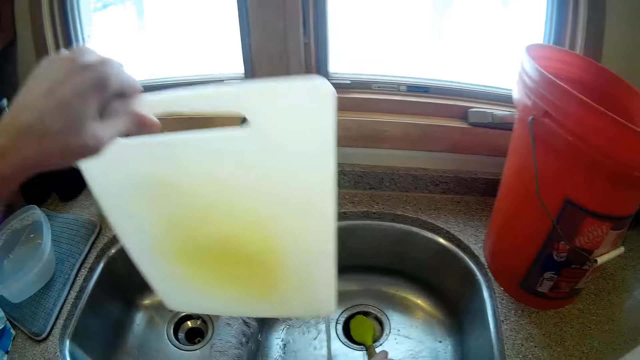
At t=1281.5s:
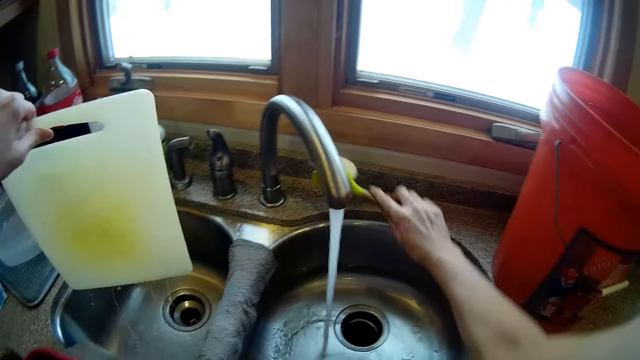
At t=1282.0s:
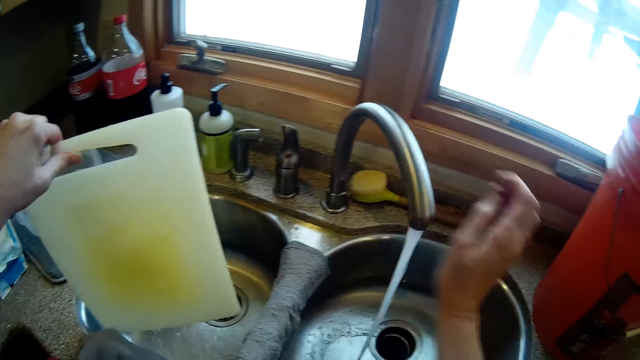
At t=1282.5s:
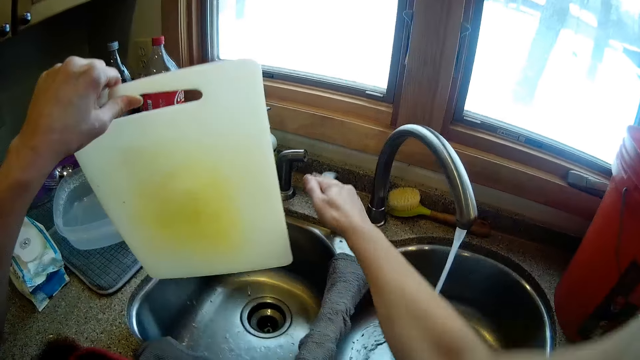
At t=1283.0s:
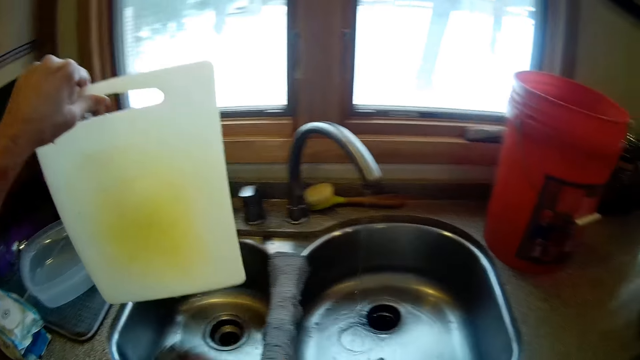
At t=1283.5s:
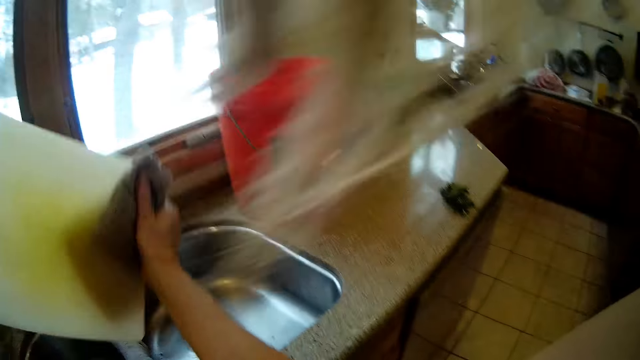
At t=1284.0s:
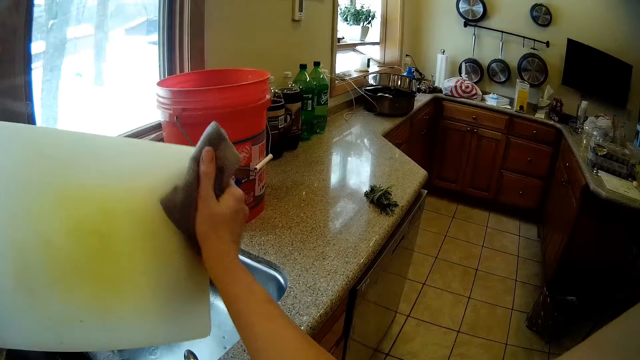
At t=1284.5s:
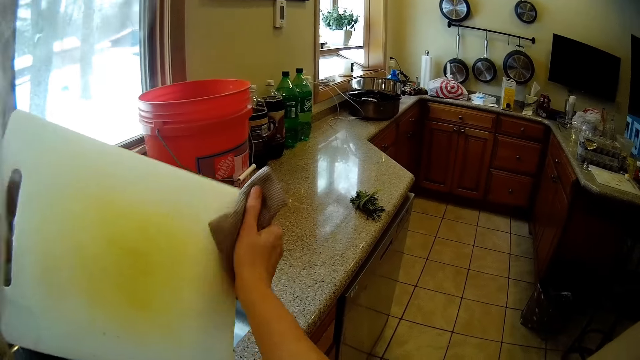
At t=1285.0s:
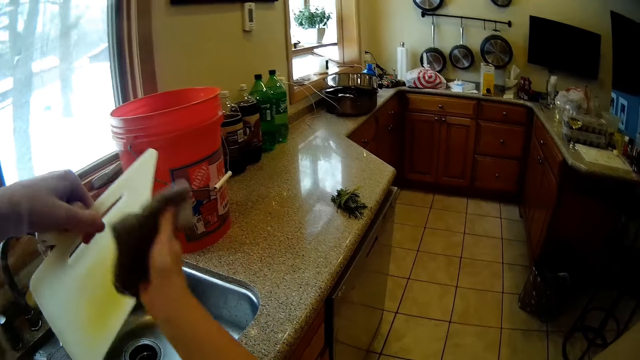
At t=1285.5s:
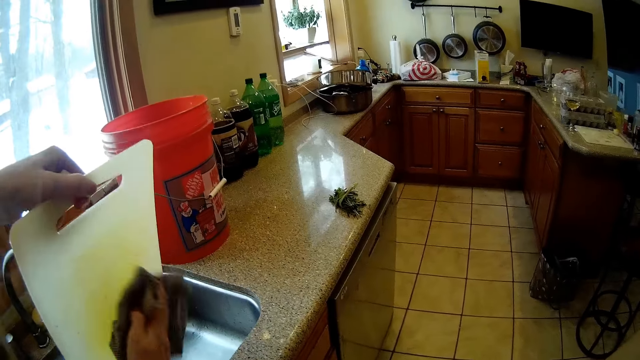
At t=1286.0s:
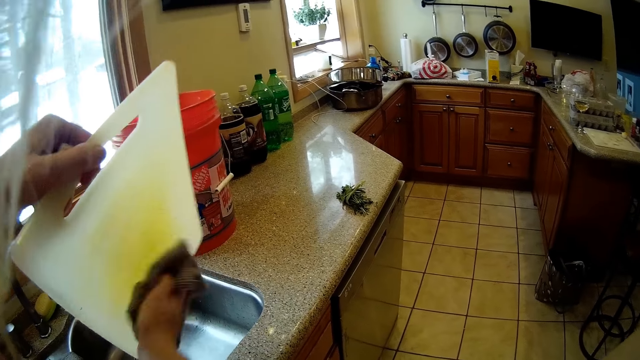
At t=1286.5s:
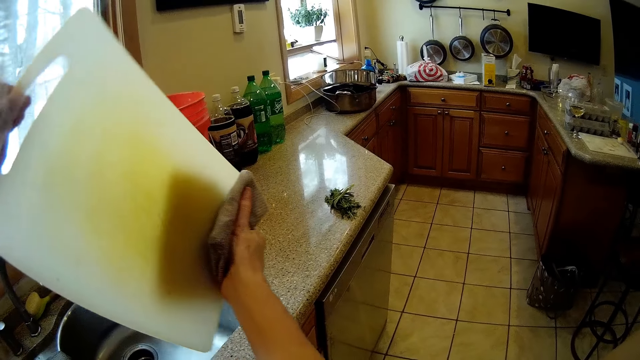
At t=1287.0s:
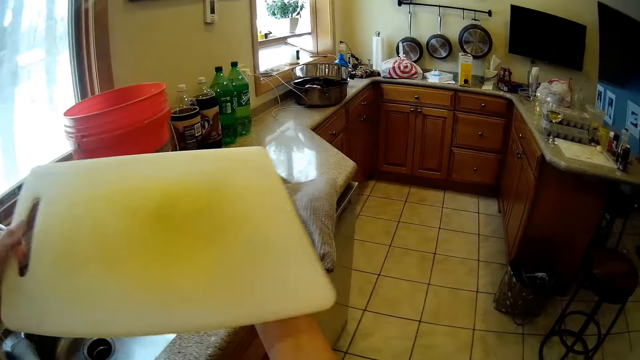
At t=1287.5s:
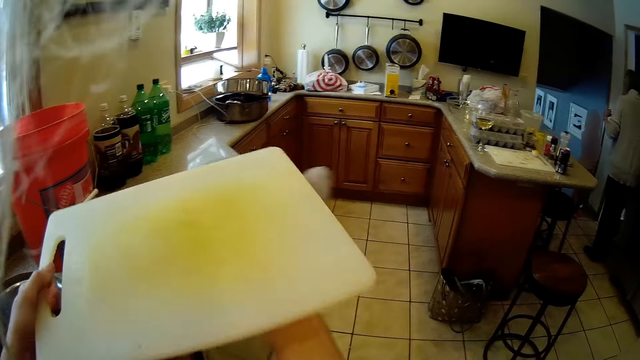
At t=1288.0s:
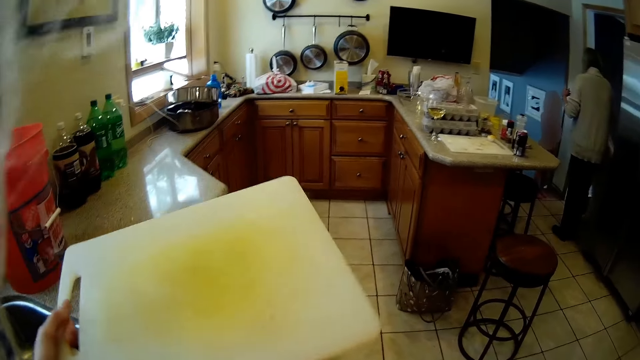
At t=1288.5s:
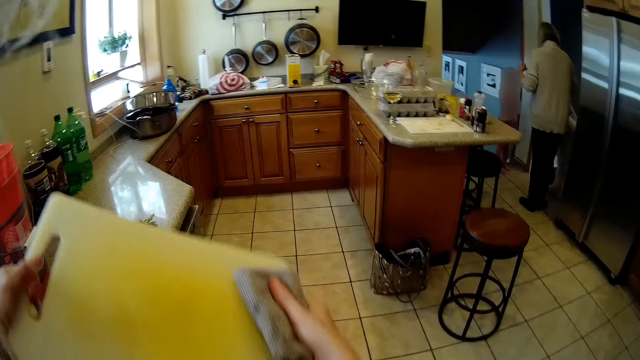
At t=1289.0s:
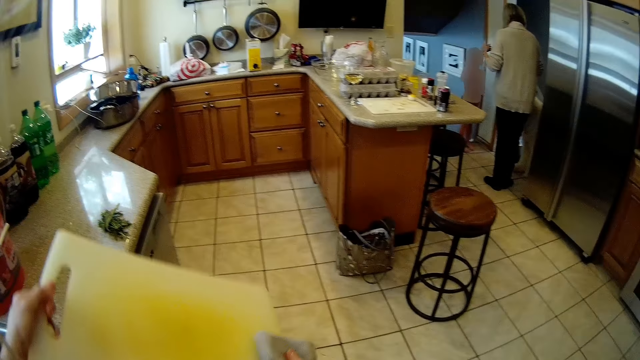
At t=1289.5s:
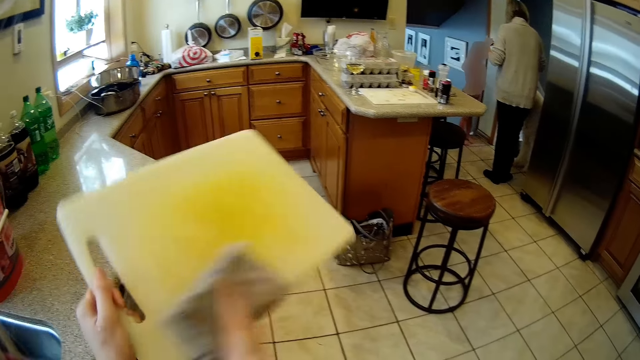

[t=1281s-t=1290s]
The camera wearer picks the dish brush from the sink with her right hand. She drops the dish brush on the sink with her right hand. She turns off the tap with her right hand. She picks the napkin from the sink with her right hand. She cleans the chopping board with the napkin in her right hand. She holds the chopping board.

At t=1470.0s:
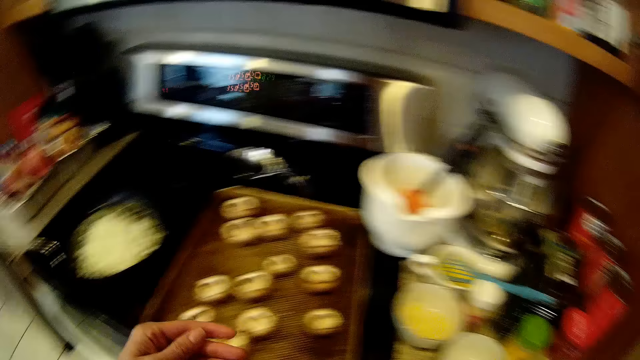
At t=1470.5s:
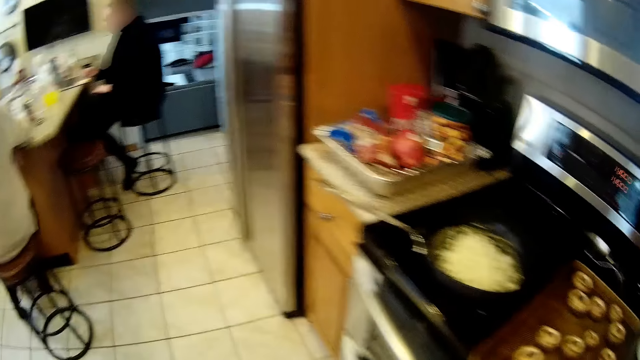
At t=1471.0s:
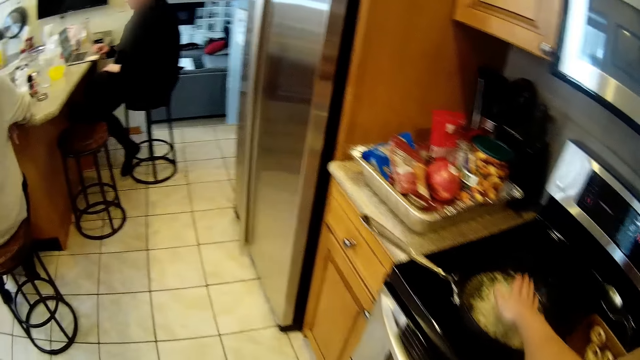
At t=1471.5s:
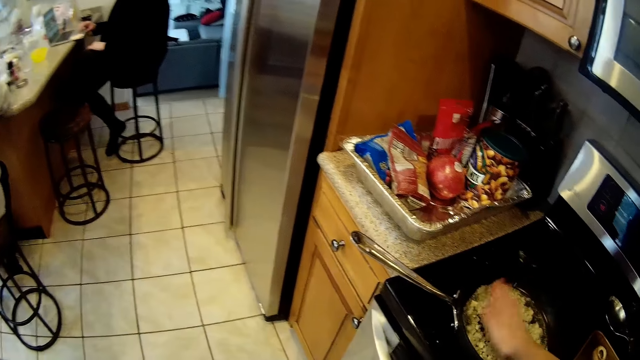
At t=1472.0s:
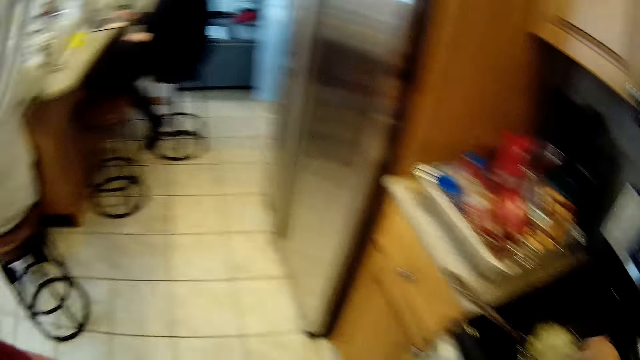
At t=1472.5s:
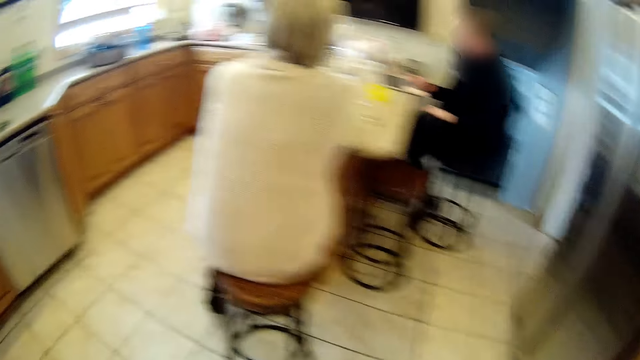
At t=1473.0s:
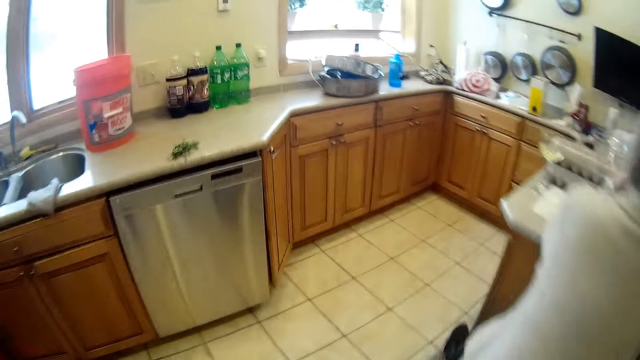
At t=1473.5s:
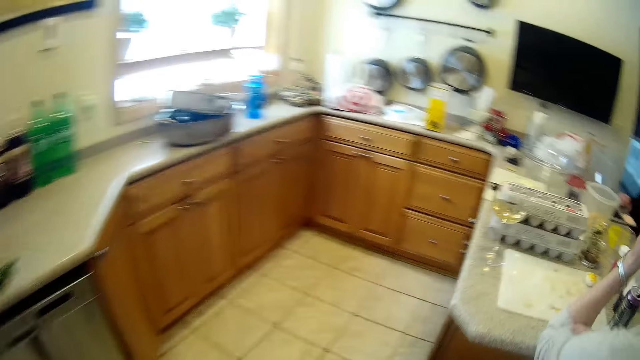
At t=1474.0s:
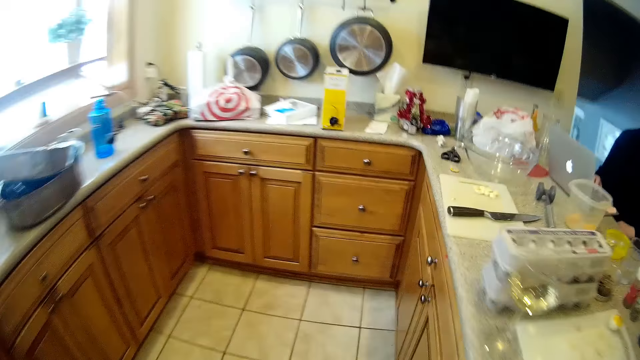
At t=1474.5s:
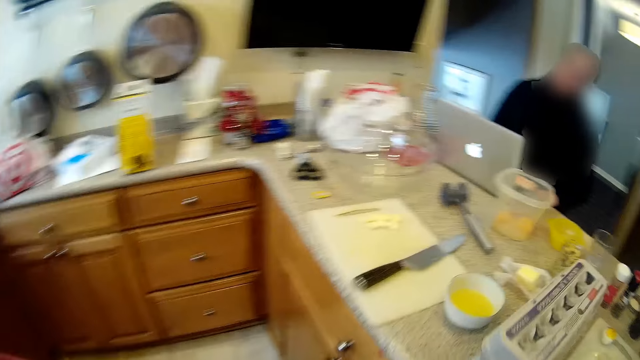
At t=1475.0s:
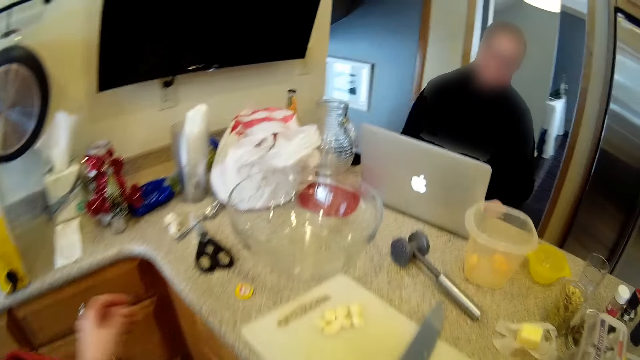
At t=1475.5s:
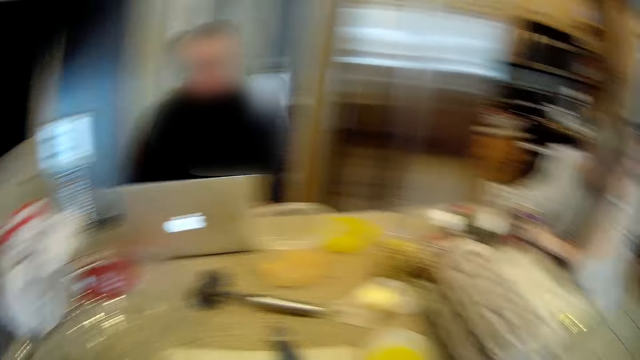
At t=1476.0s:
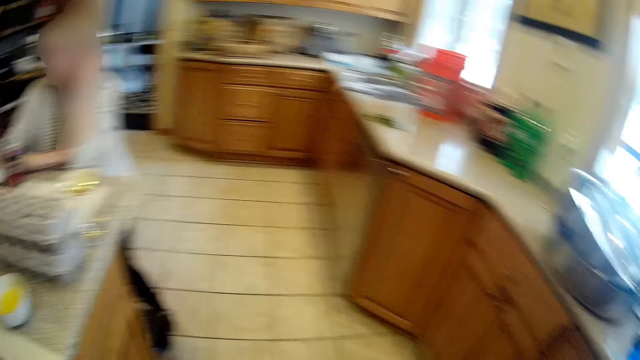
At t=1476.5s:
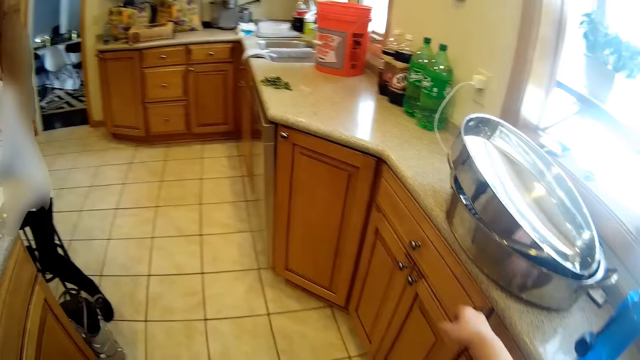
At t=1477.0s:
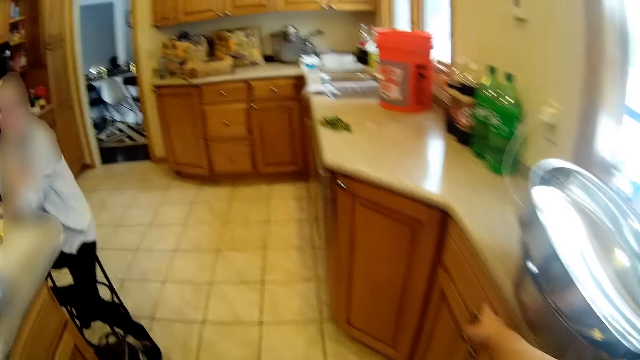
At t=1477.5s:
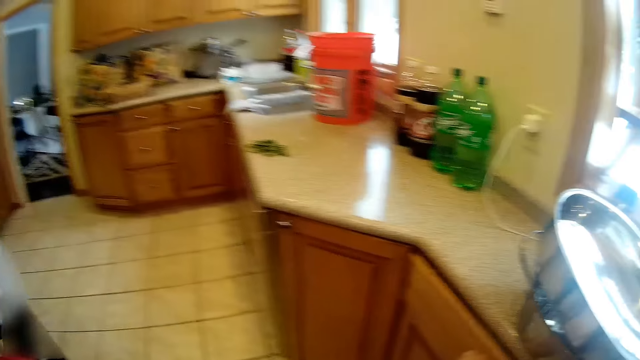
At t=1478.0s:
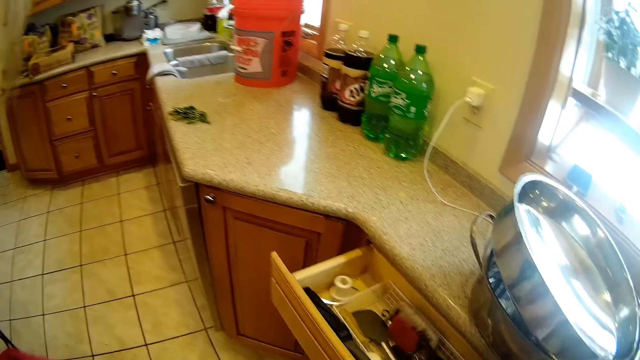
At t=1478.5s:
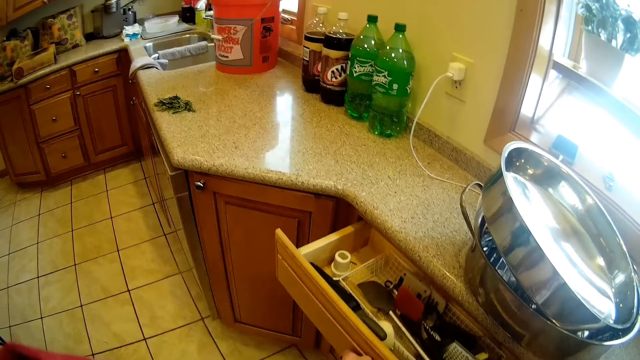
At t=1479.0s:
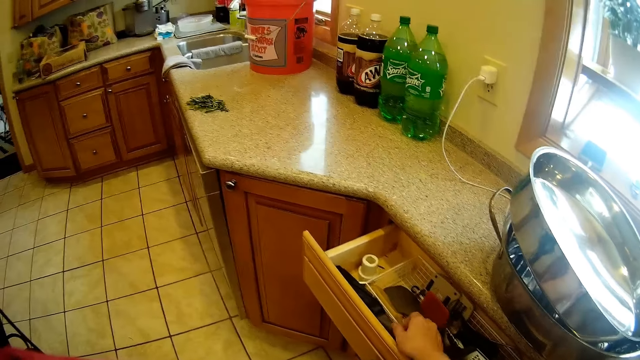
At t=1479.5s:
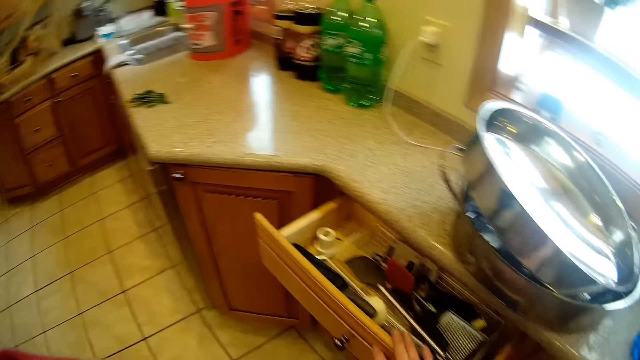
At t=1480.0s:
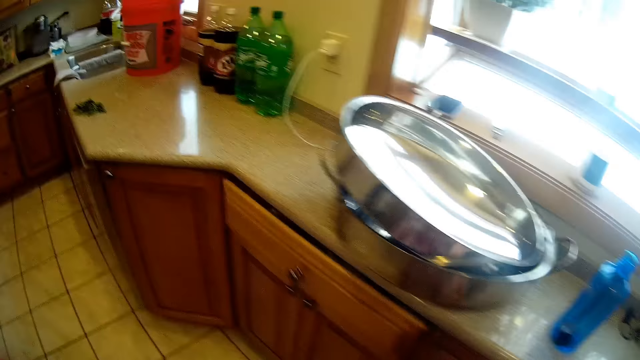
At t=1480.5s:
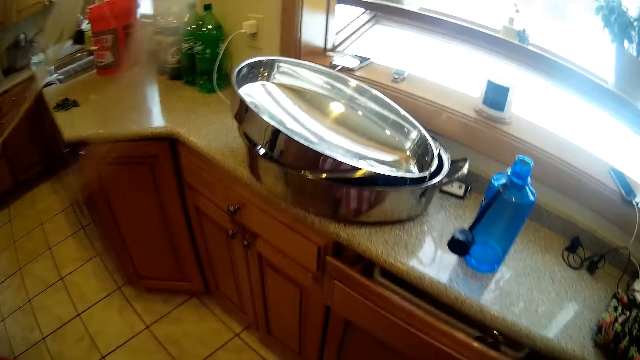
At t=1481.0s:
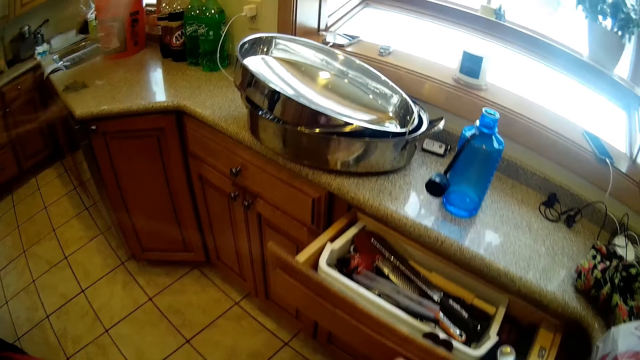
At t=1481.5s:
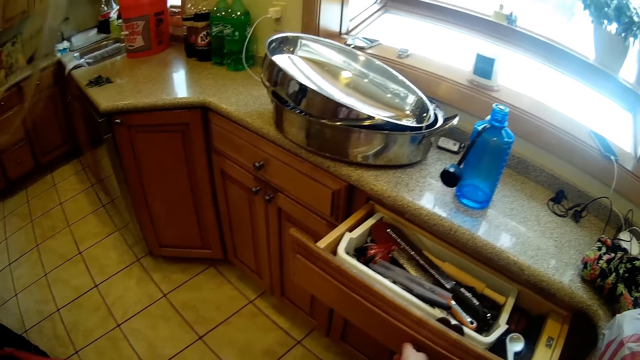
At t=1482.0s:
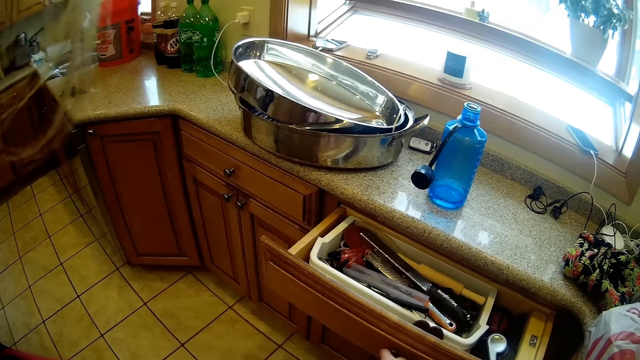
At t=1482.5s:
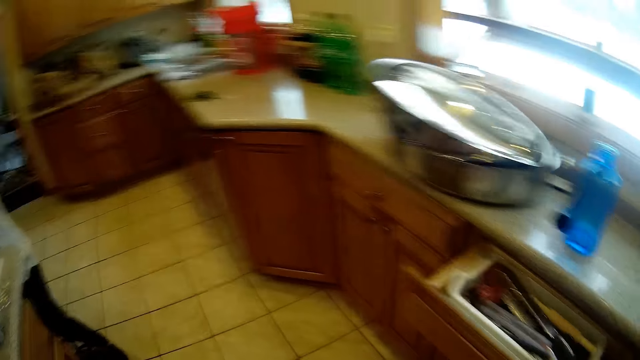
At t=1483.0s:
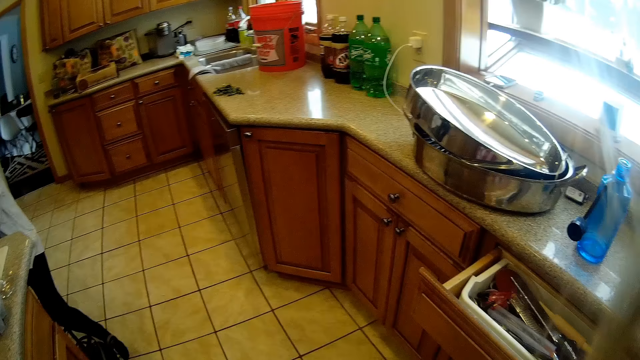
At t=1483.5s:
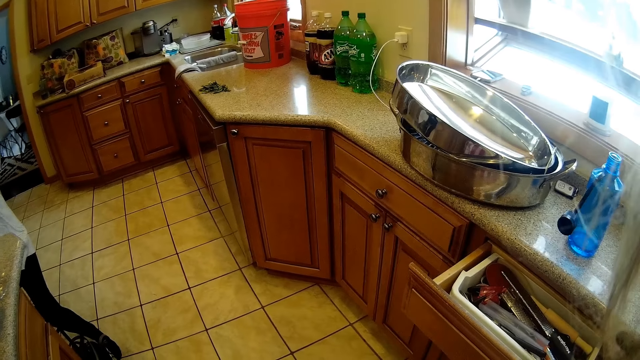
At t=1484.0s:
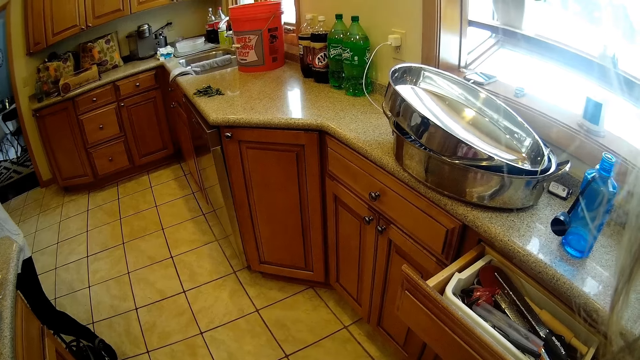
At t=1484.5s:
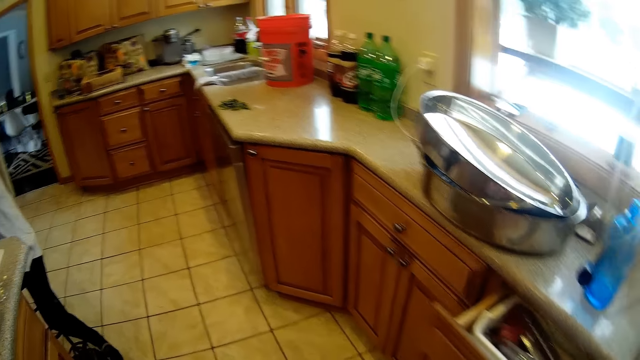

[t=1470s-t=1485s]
The camera wearer touches the chopped onions in the fry pan with her right hand. She returns to the chopping board on the kitchen worktop. She walks around. She opens a drawer with her right hand. She puts her right hand into the drawer. She closes the drawer with her right hand. She opens a drawer with her right hand. She looks around. She closes the drawer with her right hand.
